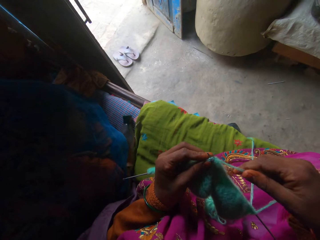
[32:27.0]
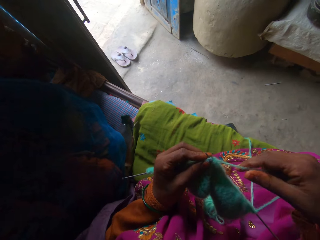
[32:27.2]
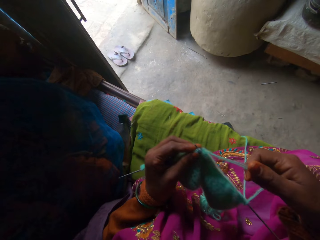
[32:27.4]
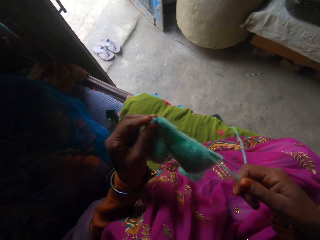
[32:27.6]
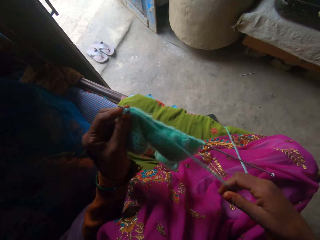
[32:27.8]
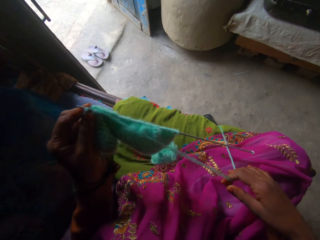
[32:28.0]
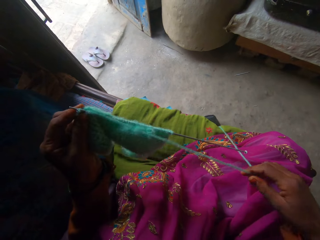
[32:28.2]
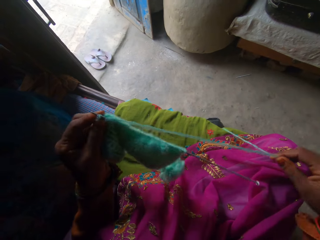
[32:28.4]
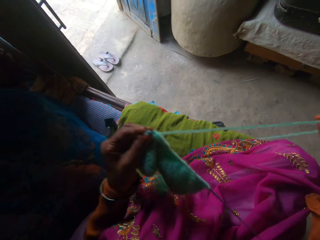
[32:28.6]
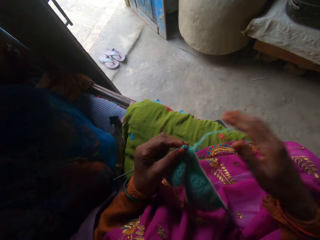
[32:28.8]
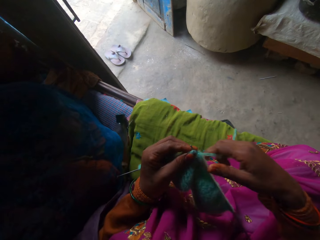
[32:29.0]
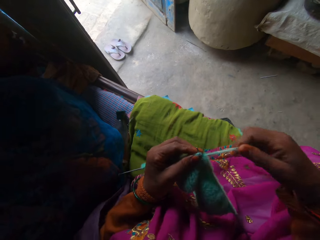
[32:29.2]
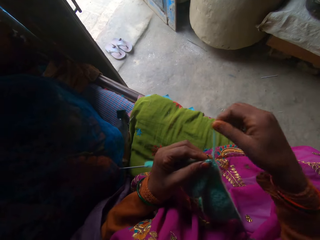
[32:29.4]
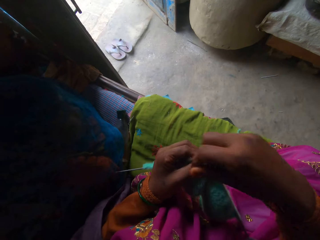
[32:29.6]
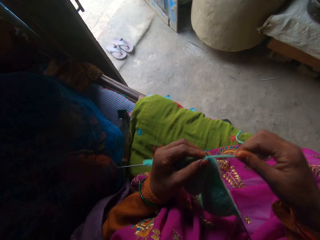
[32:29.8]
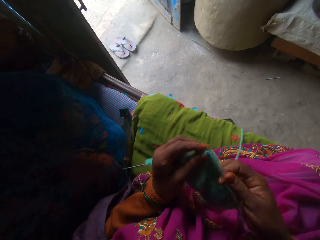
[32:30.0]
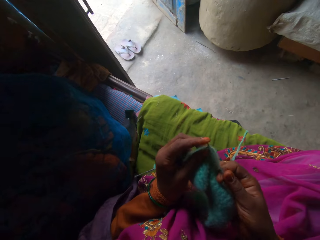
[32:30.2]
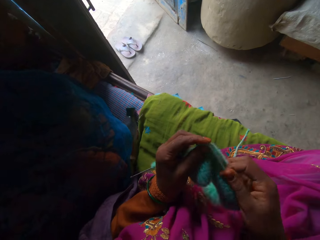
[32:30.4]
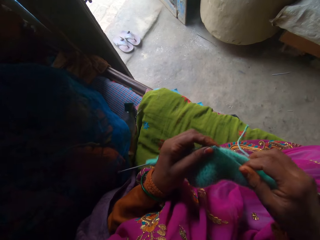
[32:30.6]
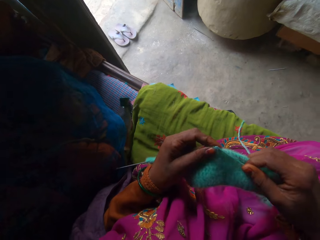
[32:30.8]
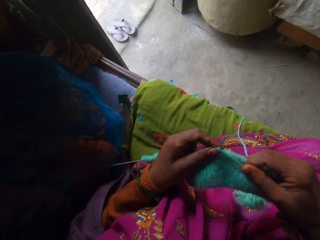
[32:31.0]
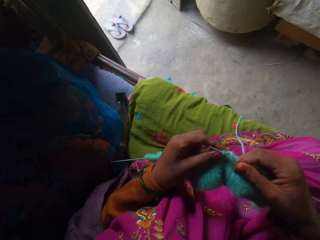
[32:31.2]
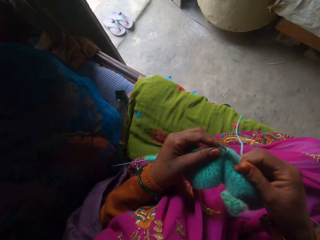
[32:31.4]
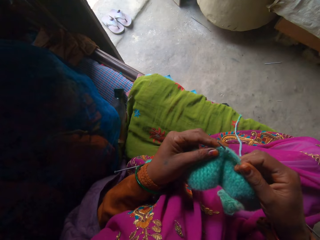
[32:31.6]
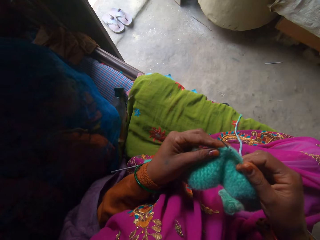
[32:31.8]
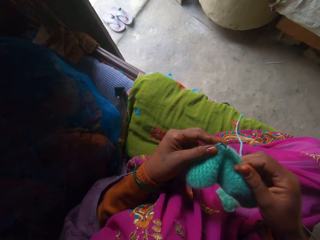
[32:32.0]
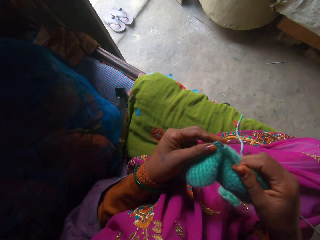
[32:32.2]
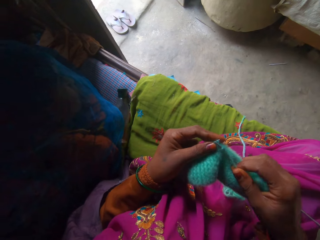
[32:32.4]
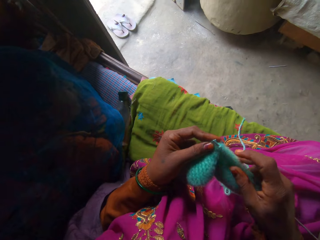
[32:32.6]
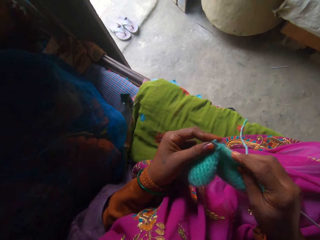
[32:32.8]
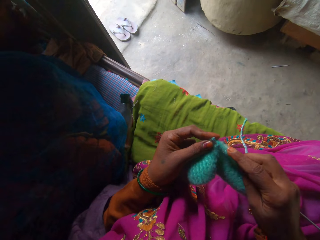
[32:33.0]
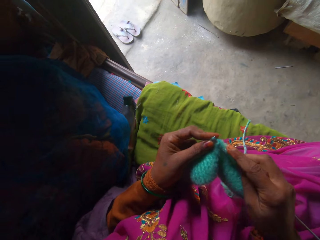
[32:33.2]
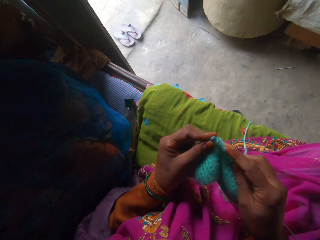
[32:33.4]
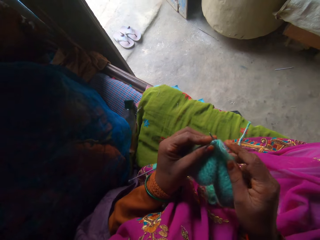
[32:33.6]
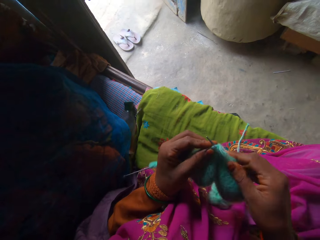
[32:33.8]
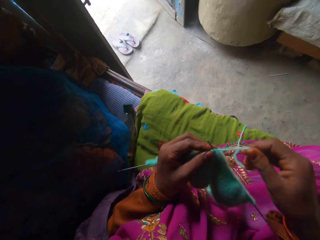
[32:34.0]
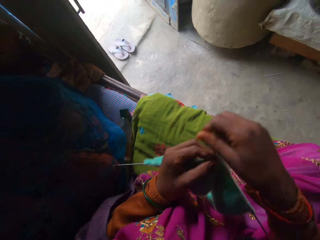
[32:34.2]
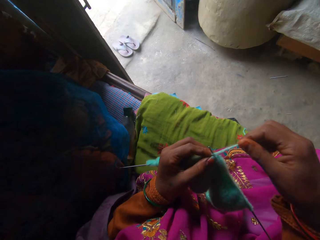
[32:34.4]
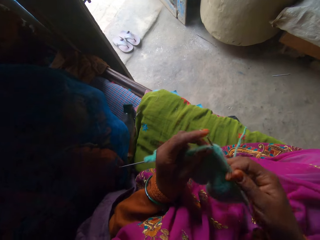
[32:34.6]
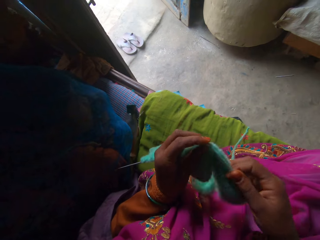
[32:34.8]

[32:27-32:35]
The camera wearer adjusts the thread with her right hand. She knits the thread into the fabric with the knitting needles in her hands.

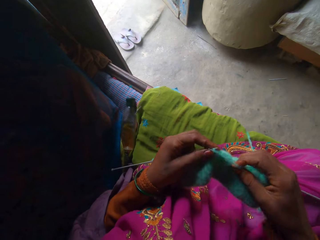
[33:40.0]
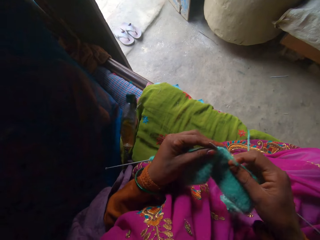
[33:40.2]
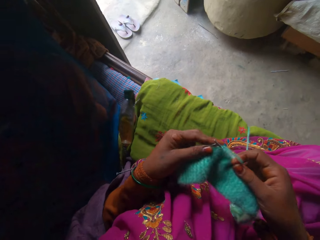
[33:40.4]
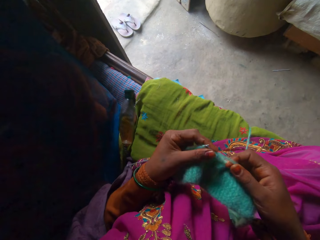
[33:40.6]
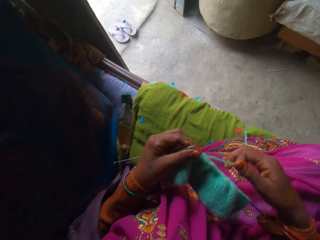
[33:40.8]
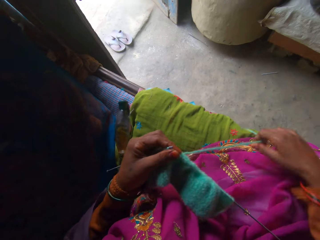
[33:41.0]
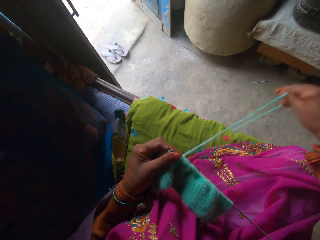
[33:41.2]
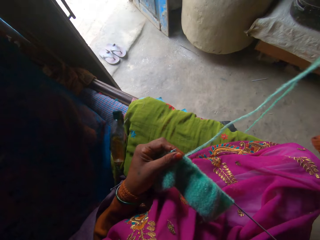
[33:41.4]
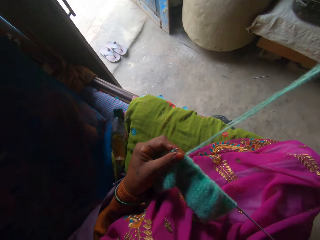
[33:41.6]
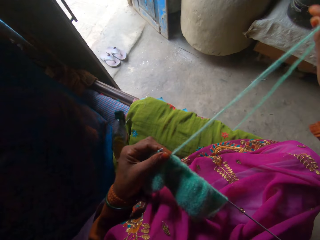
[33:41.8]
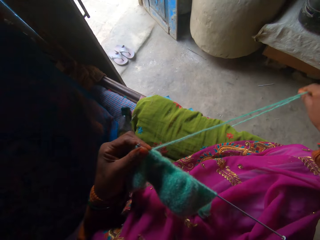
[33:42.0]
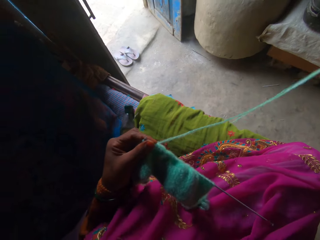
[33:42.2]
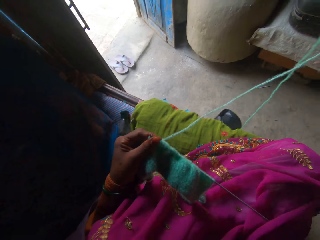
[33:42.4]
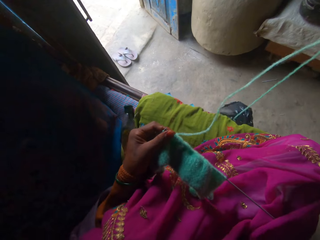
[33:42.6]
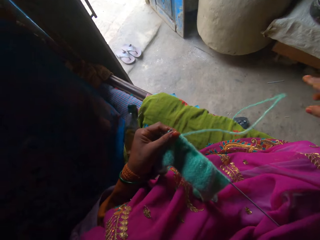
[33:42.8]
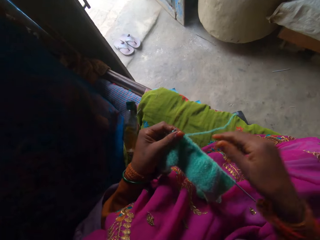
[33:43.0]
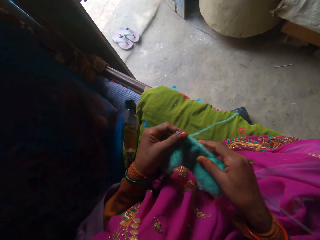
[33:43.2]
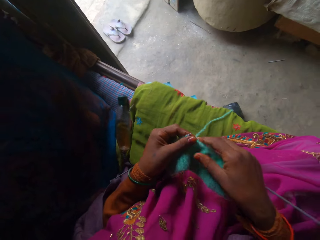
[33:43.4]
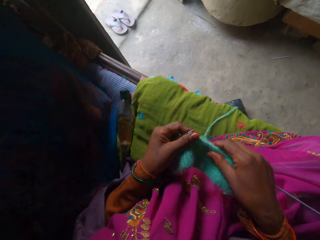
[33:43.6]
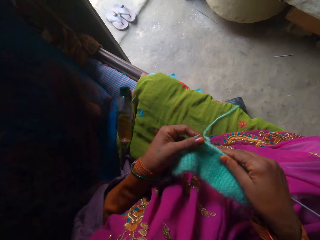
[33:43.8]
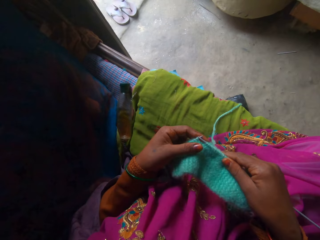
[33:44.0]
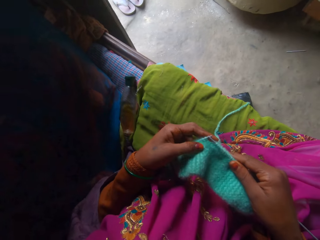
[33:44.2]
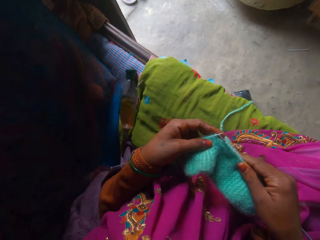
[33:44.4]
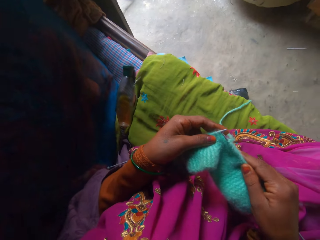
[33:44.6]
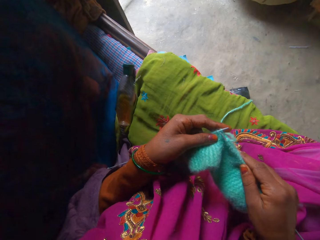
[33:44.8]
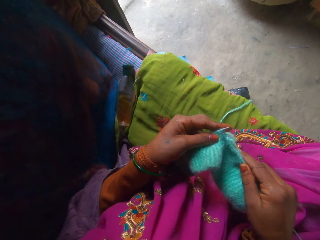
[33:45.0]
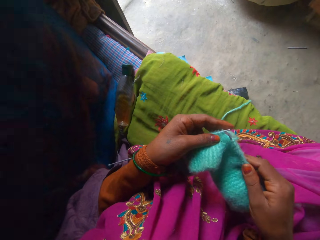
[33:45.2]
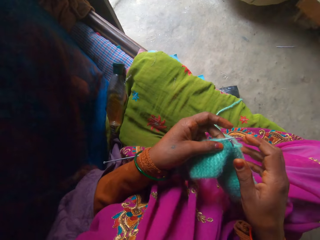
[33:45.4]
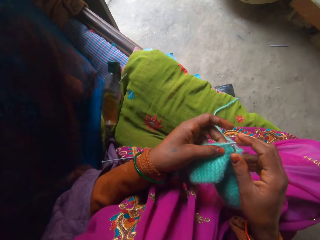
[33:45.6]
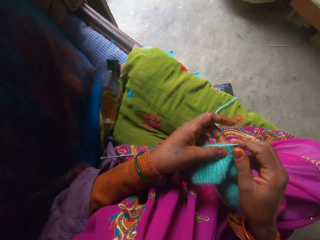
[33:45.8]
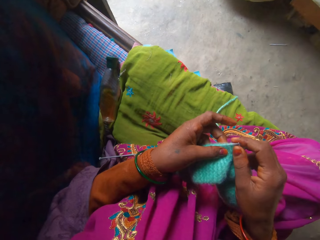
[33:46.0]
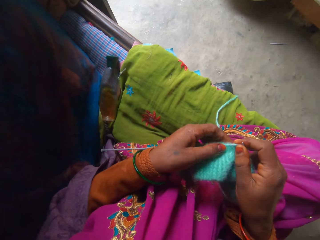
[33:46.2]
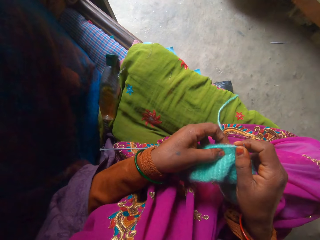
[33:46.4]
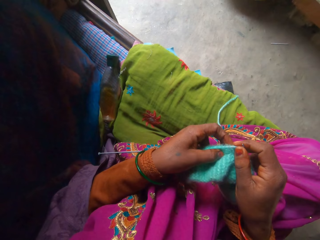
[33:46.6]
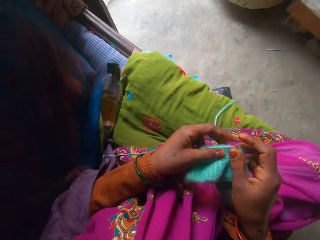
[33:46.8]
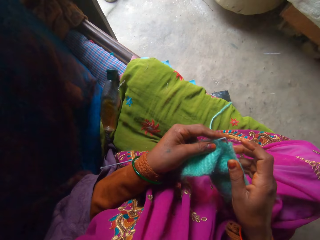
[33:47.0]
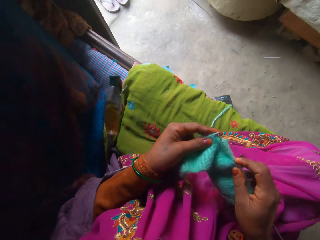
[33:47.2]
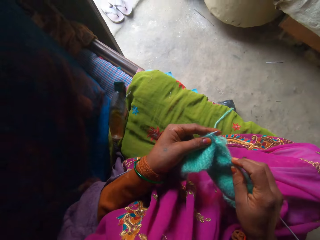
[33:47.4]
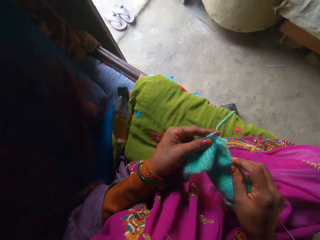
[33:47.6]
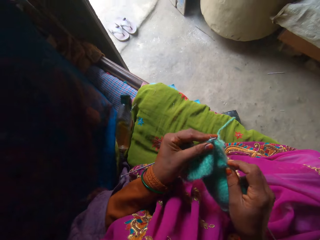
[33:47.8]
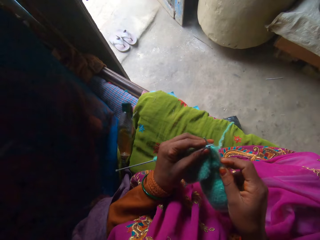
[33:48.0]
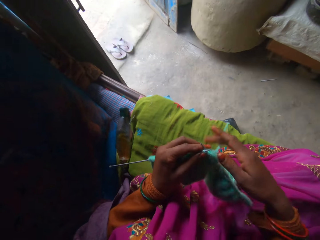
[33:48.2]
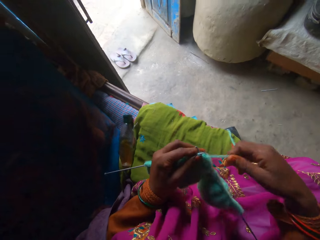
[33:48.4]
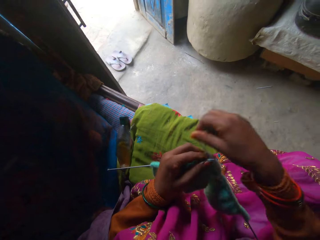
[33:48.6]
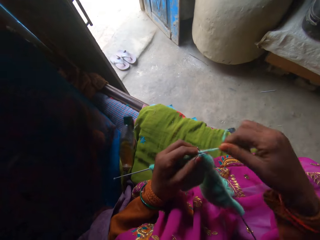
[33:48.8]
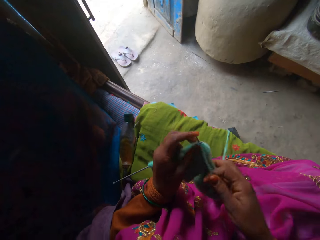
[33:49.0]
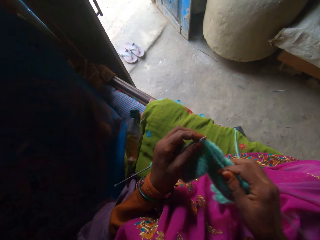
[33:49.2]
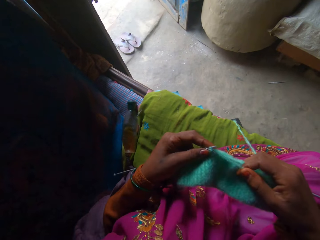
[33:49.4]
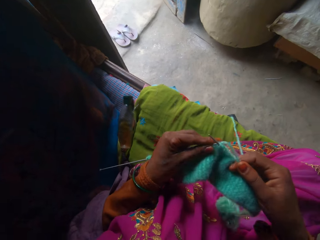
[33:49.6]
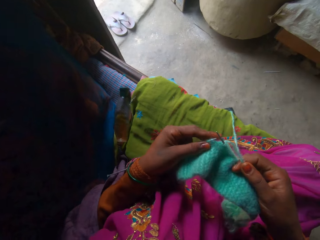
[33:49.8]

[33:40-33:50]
The camera wearer adjusts the thread with her right hand. She knits the thread into the fabric with the knitting needles in her hands.

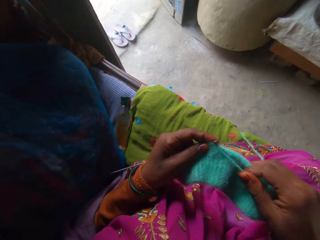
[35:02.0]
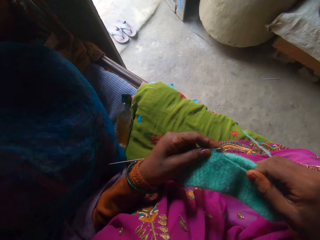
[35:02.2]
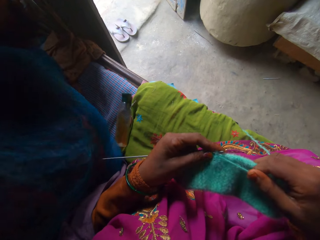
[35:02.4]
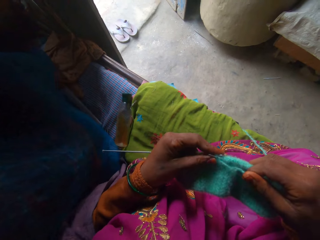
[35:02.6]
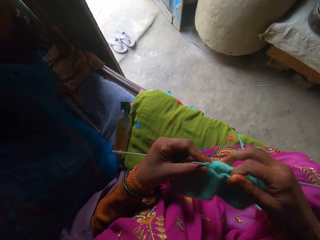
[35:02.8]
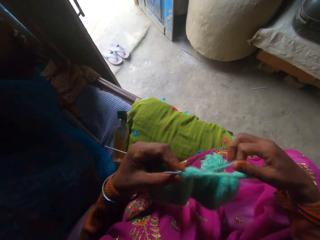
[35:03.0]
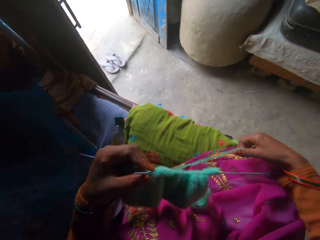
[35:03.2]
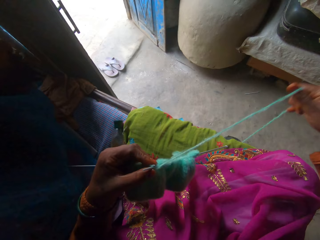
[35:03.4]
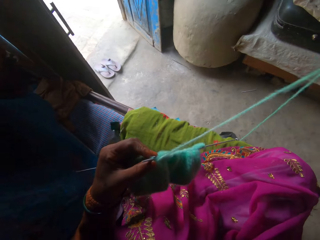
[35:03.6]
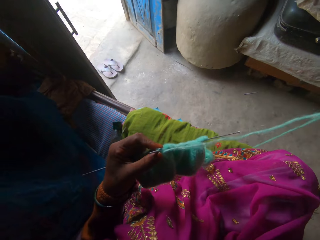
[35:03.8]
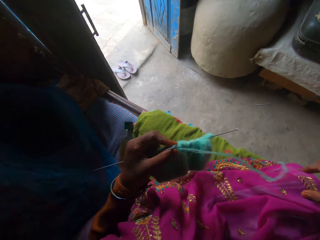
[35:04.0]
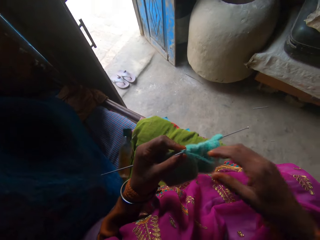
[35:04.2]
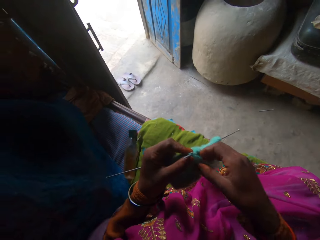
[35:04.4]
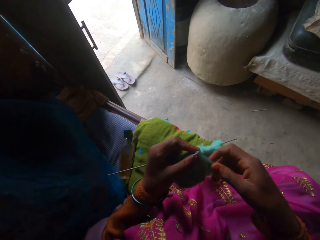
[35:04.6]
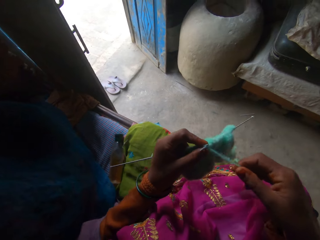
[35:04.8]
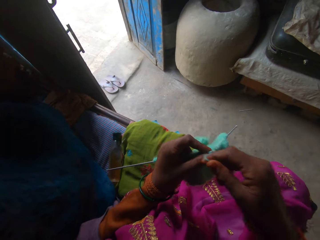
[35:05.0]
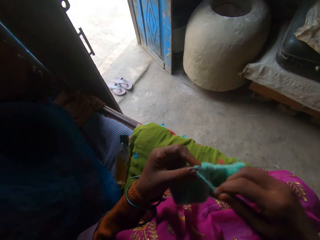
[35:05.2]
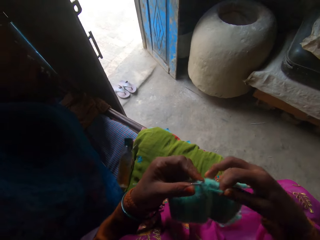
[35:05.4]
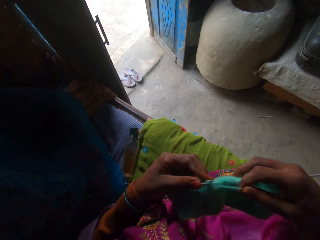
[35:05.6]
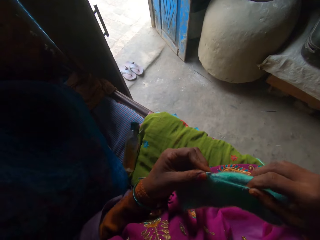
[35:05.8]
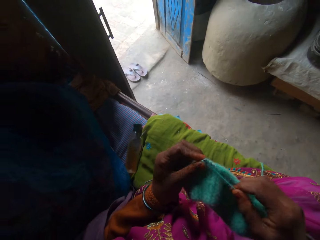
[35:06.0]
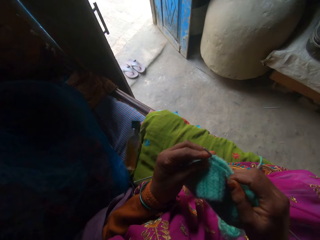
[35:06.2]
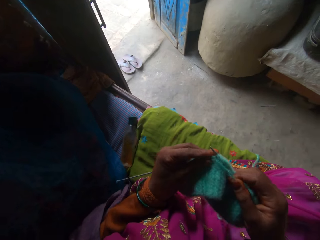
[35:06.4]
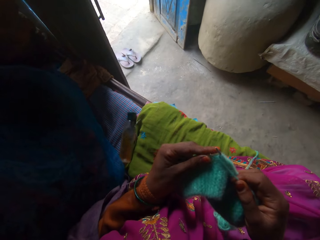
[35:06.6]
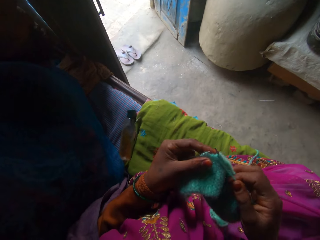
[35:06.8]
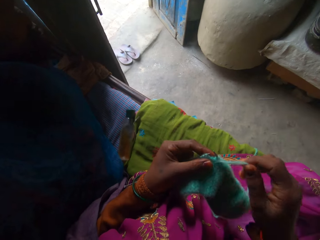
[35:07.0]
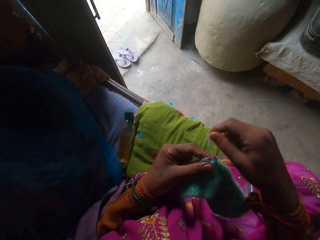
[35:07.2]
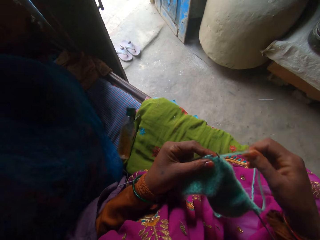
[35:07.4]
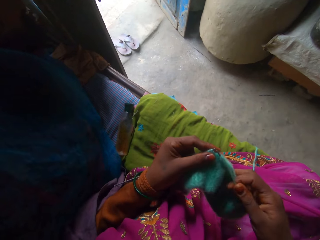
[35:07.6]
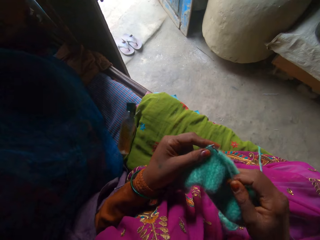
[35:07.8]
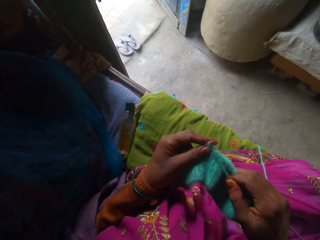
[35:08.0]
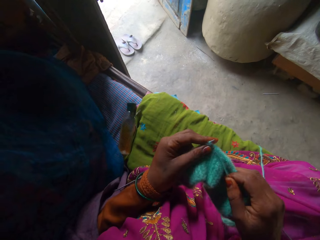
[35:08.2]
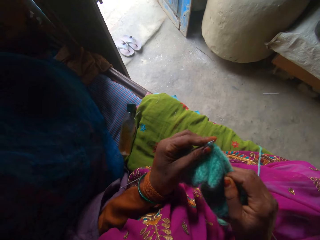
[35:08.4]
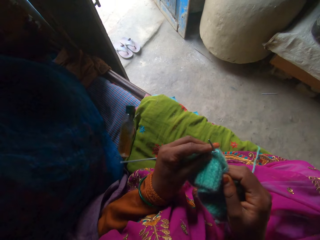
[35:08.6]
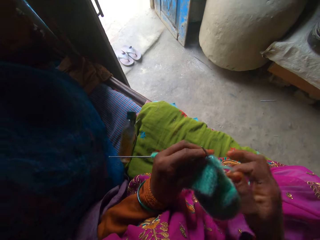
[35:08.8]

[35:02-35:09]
The camera wearer adjusts the thread with her right hand. She knits the thread into the fabric with the knitting needles in her hands.
